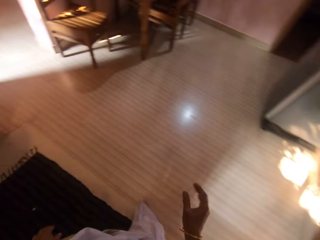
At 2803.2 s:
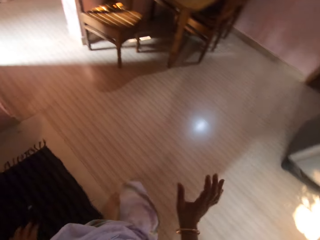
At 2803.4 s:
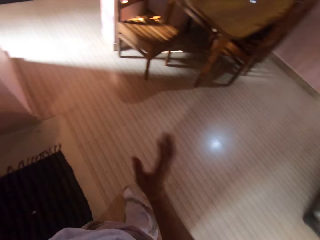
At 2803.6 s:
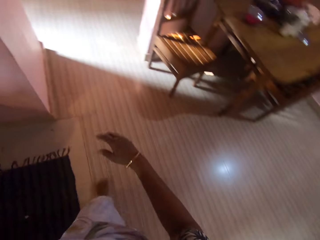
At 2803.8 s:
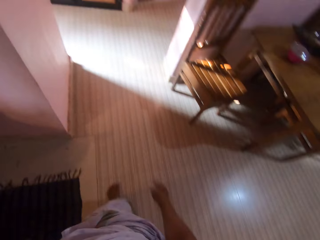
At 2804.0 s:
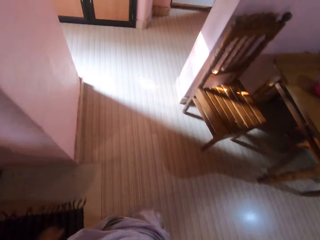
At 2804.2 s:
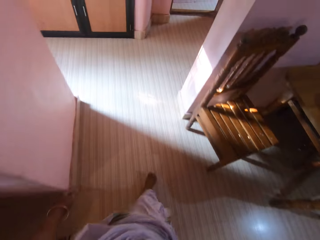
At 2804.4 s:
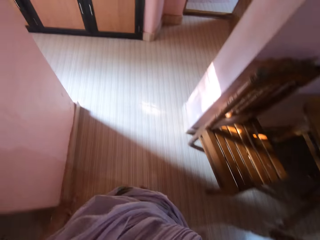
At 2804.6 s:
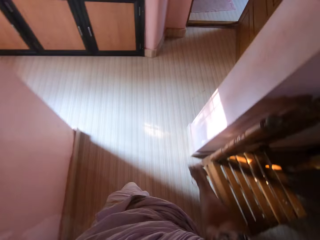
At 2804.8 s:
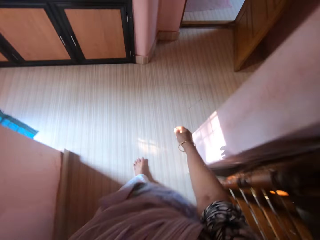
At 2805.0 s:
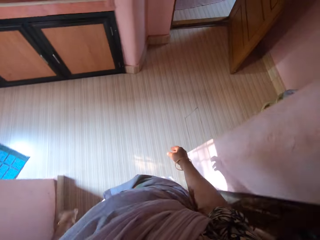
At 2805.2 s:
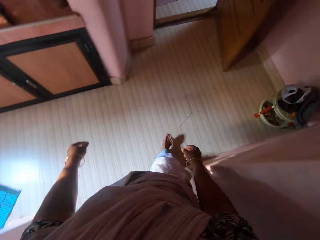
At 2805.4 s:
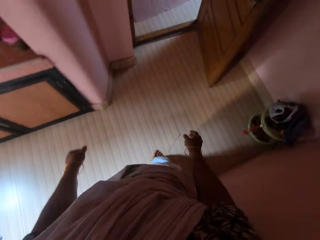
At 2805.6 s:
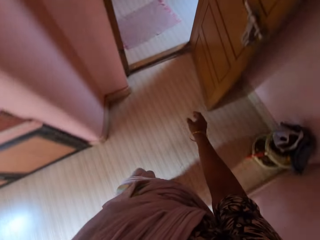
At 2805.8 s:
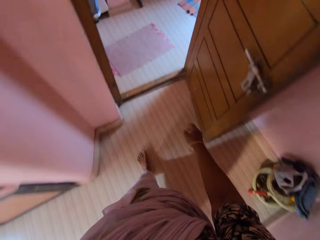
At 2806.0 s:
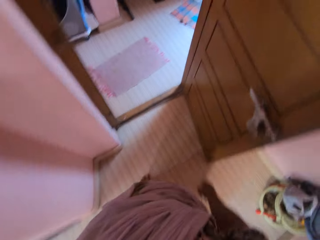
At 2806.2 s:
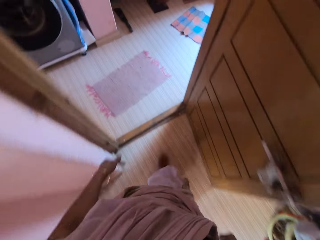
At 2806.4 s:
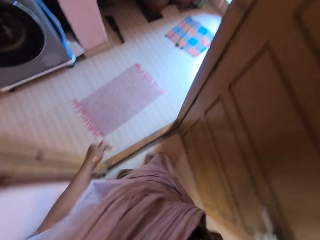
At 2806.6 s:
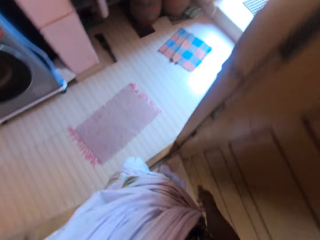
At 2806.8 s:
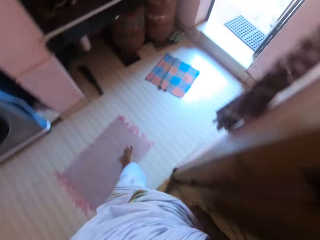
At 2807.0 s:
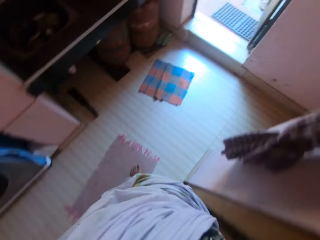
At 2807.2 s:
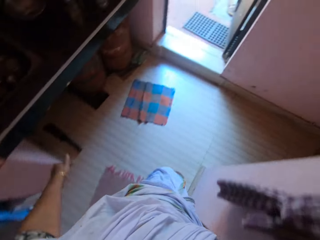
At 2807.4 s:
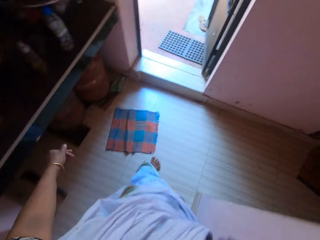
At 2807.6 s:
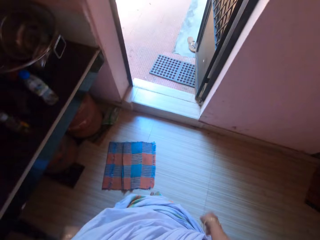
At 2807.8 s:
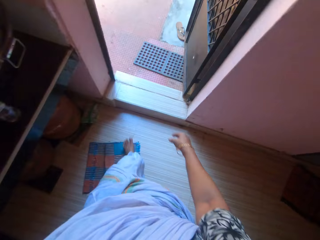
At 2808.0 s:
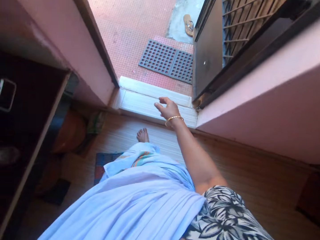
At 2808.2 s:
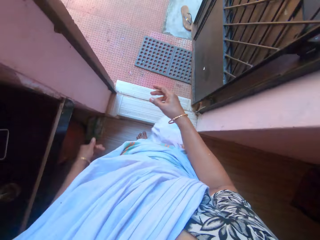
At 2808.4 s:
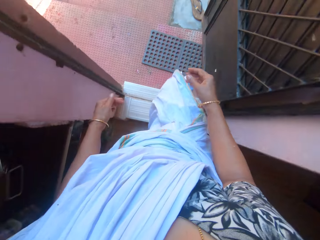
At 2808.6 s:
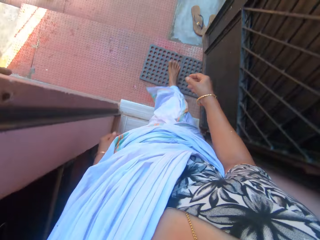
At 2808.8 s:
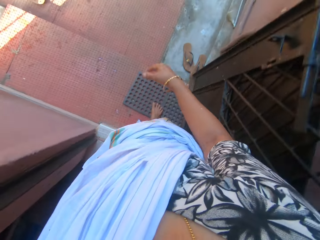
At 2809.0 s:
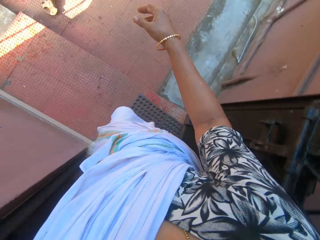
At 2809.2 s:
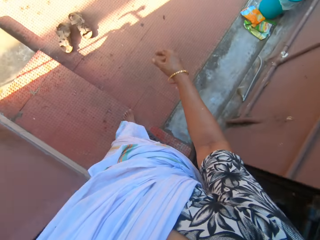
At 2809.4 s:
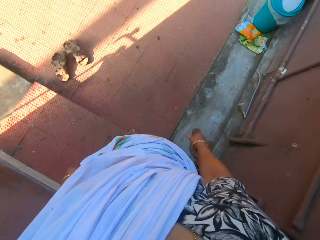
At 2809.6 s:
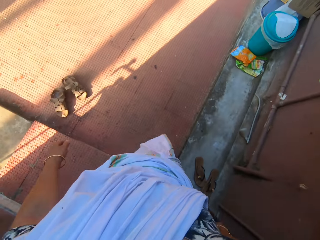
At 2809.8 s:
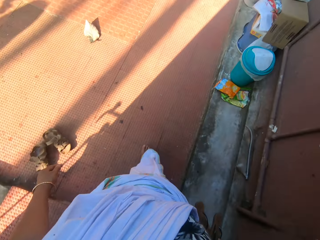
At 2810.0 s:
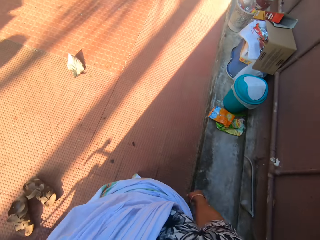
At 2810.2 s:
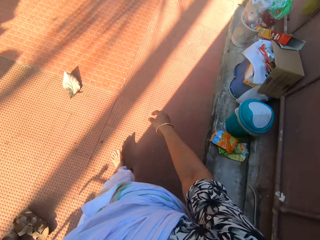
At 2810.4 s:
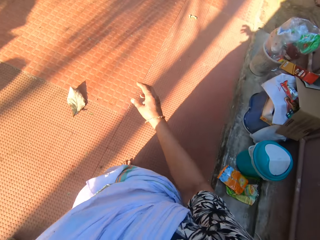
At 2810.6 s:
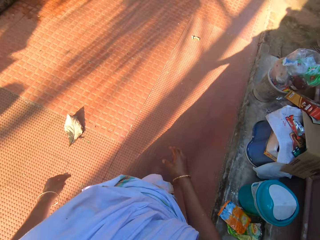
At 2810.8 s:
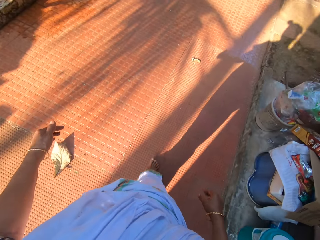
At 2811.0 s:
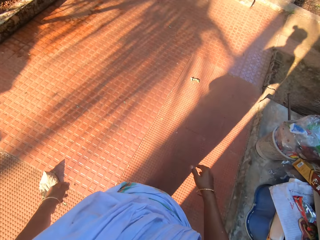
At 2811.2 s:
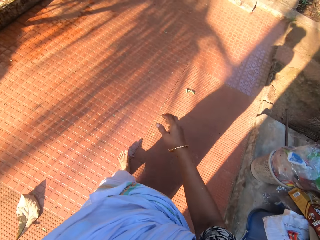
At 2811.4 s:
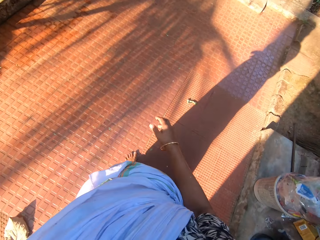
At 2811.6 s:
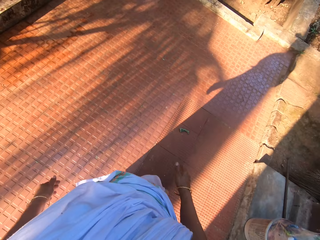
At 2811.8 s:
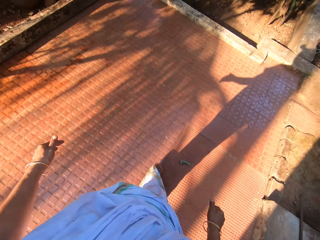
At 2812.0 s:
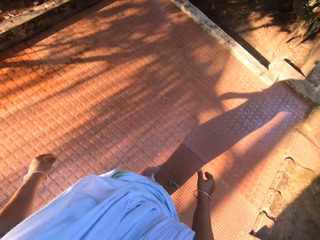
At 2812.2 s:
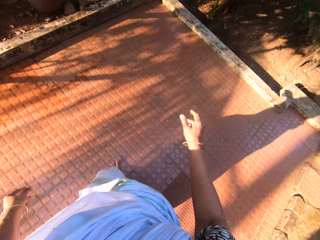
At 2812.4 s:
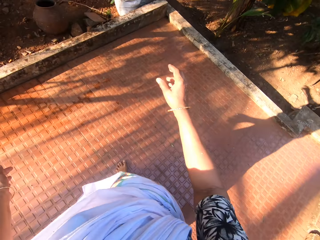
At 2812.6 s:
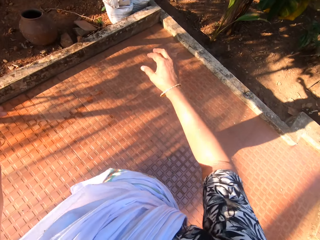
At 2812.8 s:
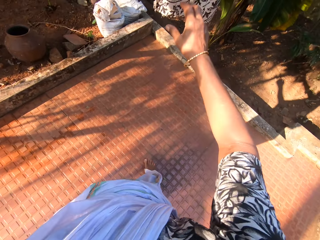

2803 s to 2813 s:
The camera wearer walks away.

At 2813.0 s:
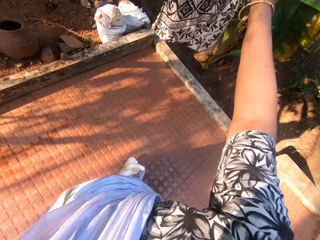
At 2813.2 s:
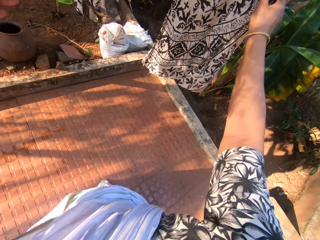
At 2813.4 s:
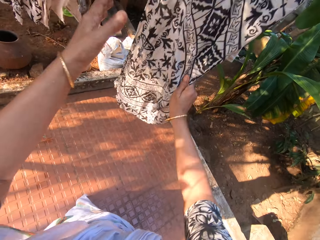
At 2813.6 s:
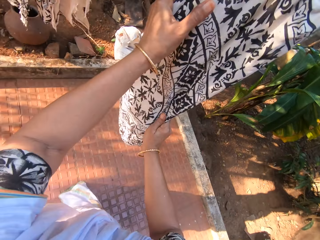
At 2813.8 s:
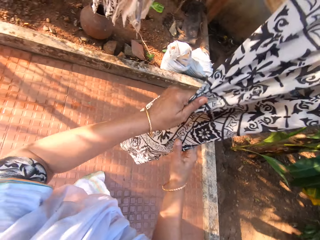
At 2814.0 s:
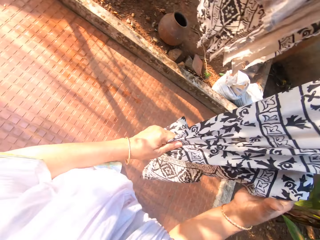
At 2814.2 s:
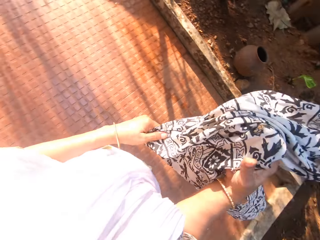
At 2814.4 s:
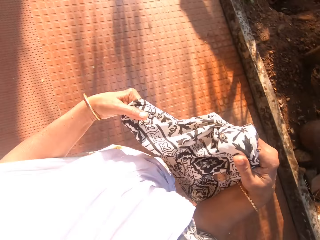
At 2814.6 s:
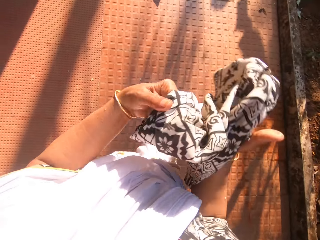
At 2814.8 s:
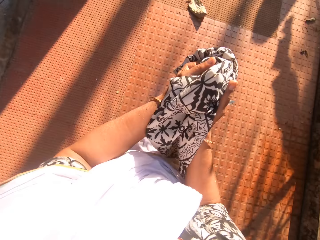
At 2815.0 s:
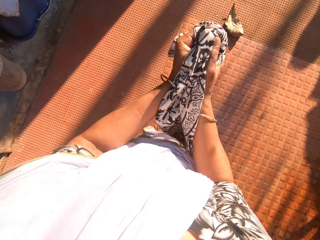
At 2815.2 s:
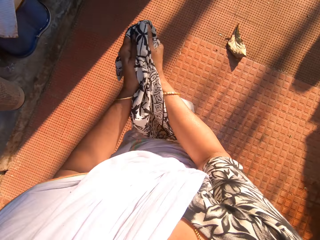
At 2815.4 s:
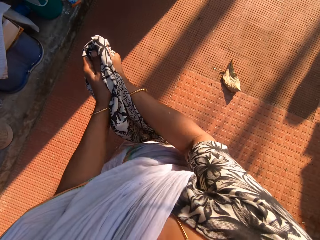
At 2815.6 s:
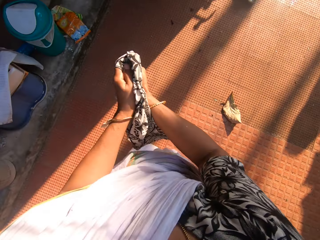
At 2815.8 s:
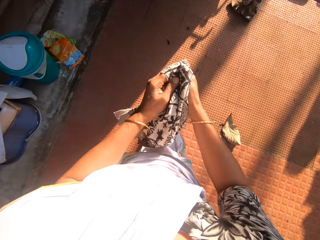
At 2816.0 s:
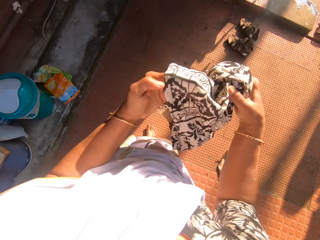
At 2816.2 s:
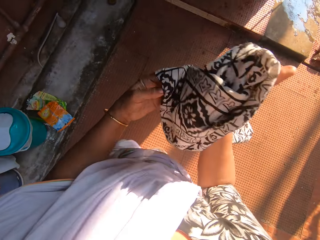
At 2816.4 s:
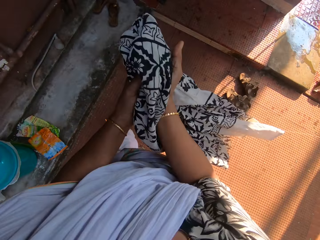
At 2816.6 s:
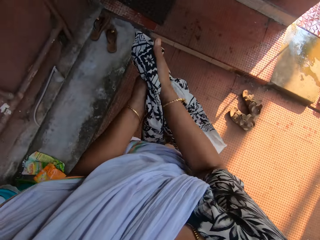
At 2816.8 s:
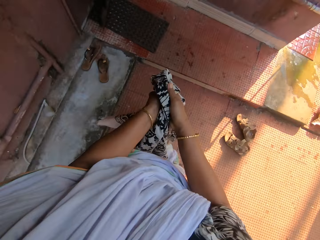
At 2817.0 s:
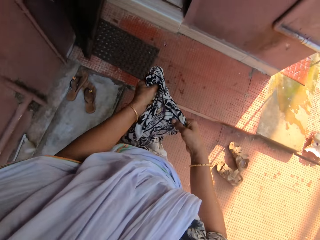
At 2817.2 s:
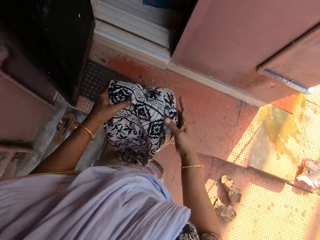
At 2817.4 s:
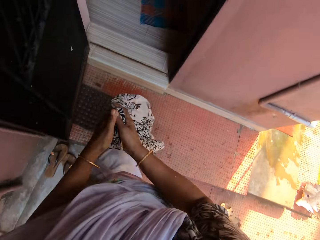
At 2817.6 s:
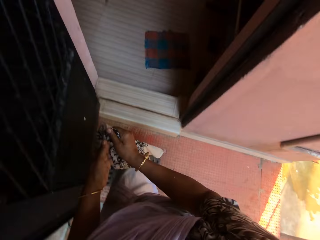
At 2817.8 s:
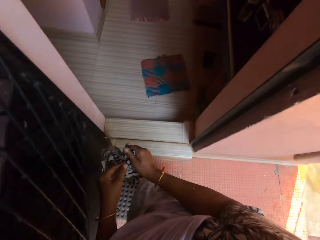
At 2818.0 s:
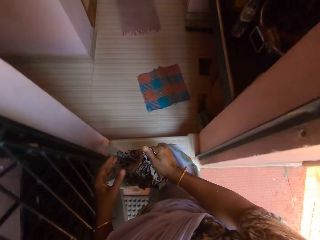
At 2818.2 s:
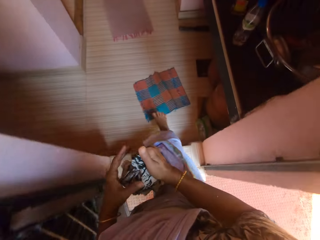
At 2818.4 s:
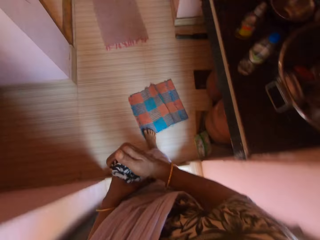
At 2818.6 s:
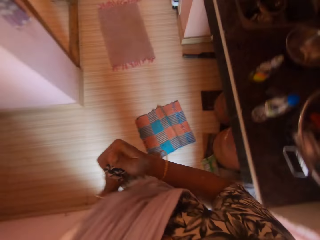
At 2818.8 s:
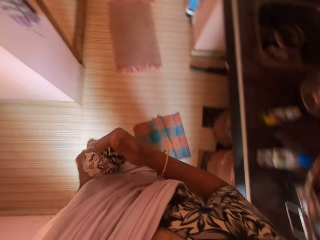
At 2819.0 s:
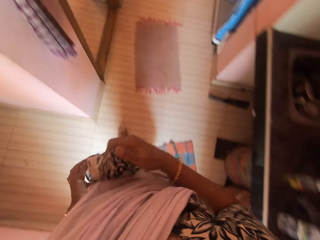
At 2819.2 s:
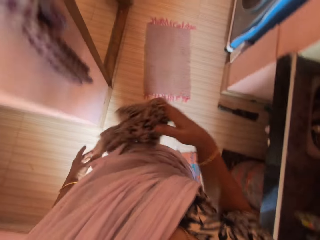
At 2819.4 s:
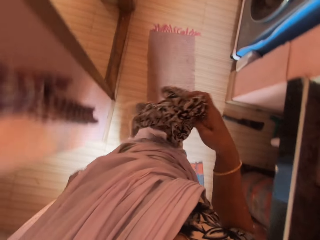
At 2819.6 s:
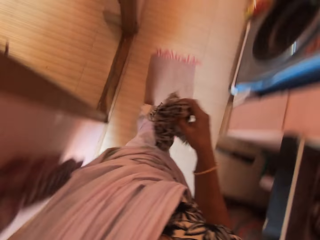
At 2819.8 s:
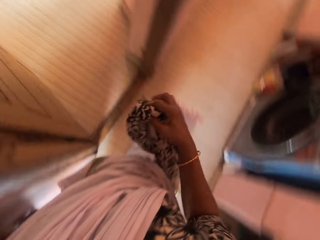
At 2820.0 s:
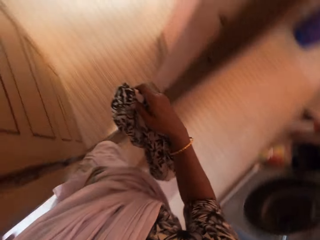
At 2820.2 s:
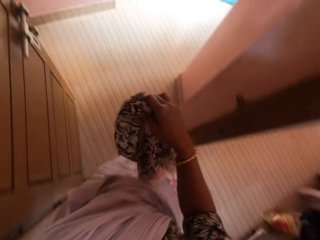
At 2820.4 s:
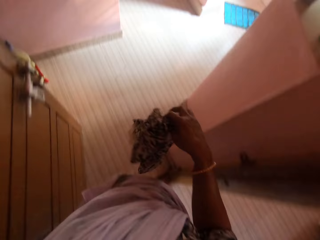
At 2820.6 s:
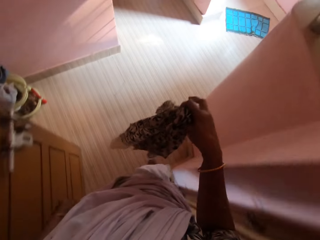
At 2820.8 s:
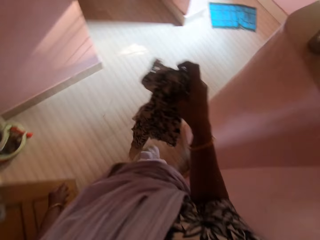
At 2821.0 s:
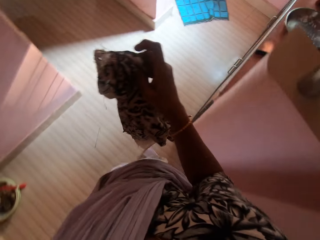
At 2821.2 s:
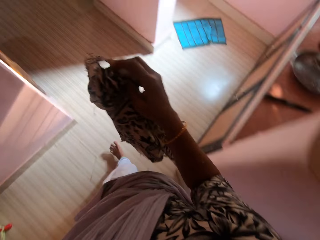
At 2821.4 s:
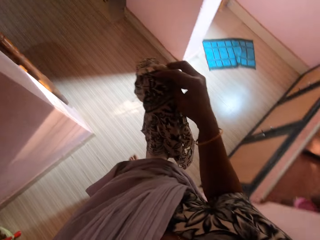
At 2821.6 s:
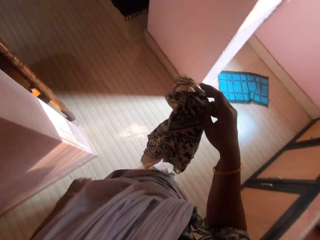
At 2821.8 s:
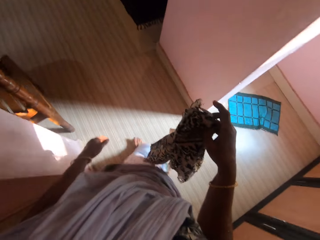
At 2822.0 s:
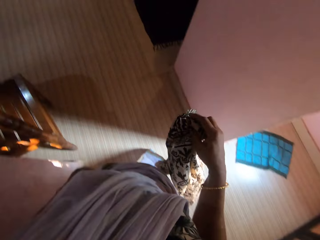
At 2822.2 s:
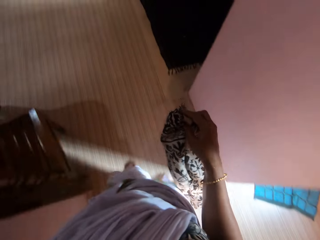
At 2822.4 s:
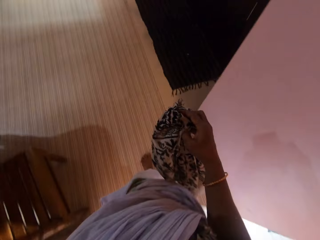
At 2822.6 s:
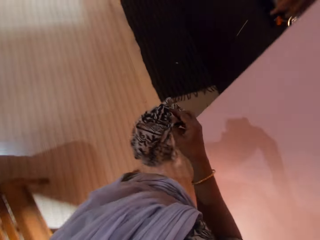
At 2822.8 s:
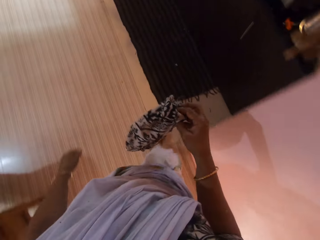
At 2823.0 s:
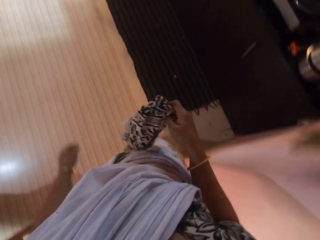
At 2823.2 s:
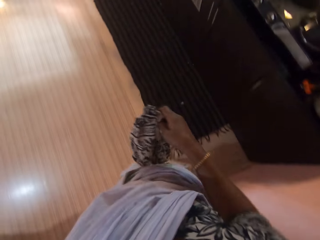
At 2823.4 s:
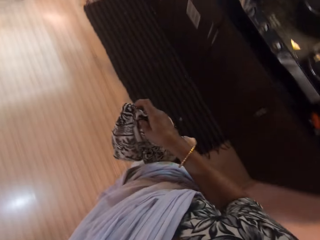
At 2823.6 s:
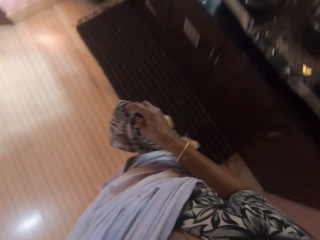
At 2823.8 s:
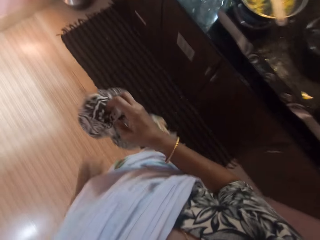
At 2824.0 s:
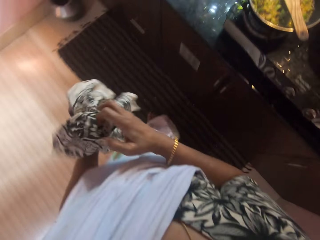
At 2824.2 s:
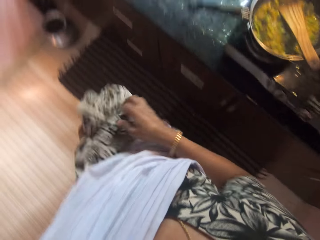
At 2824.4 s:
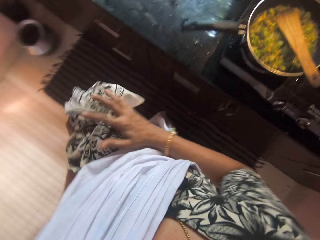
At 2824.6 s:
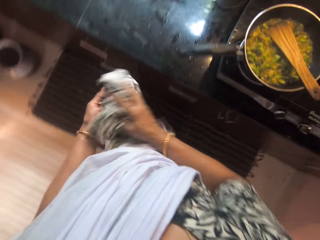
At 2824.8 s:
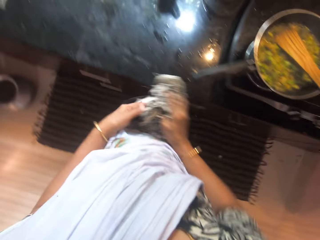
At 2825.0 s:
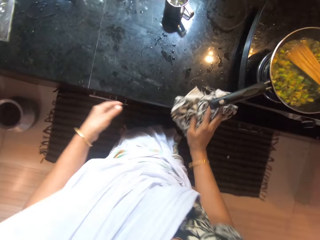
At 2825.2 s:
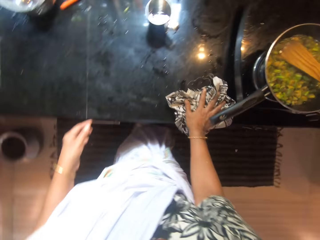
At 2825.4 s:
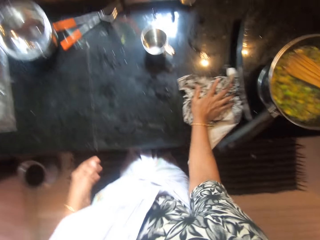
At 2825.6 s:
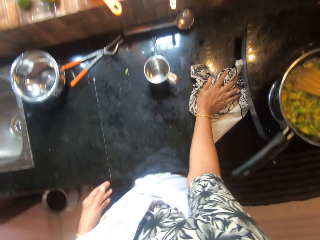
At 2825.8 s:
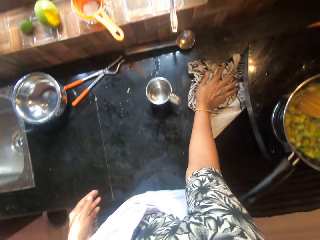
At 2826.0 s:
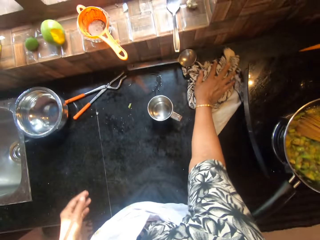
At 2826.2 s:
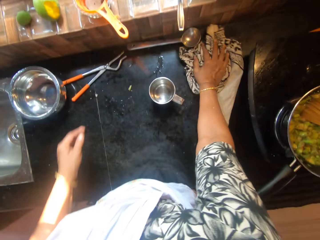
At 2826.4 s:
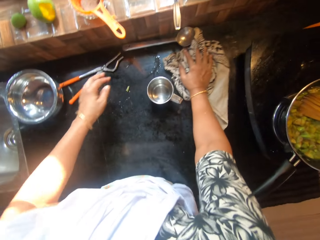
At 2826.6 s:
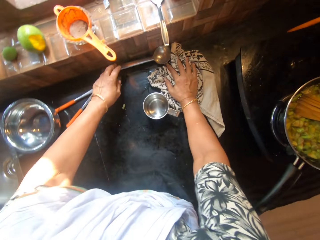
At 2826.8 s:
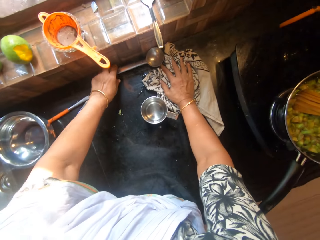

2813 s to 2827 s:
The camera wearer pulls a rag from a clothesline with her hands. She cleans her hands with the rag. She walks in the house. She passes the rag from her right hand to her left hand. She passes the rag from her left hand to her right hand. She cleans the slab with the rag in her right hand.
